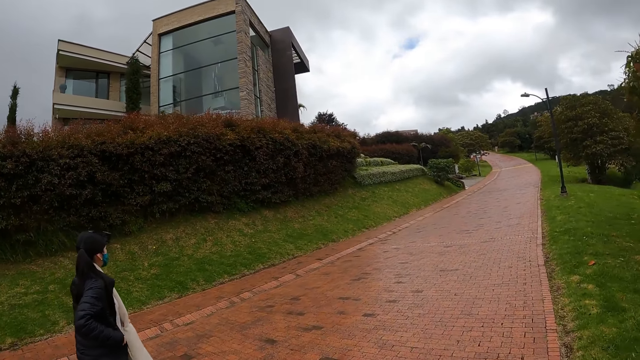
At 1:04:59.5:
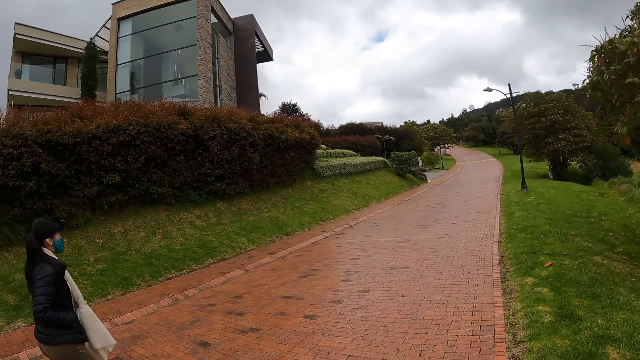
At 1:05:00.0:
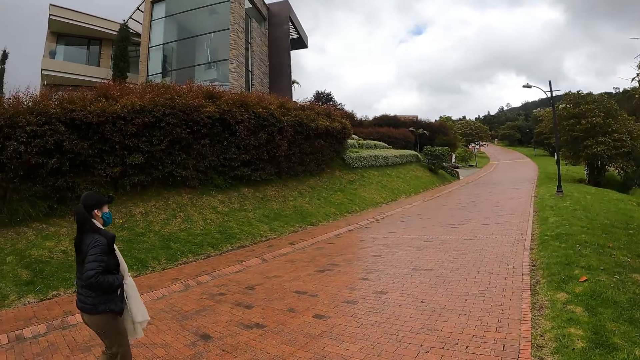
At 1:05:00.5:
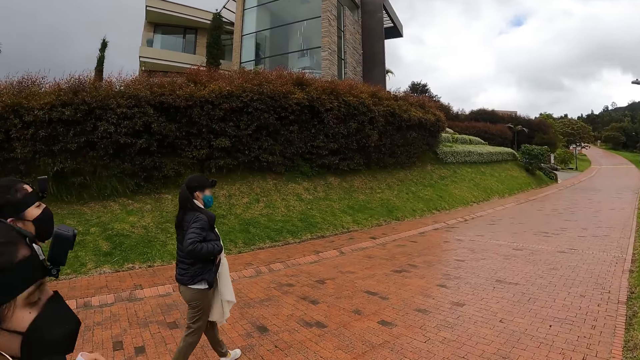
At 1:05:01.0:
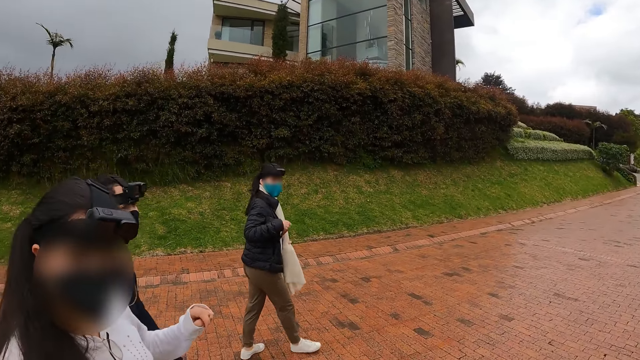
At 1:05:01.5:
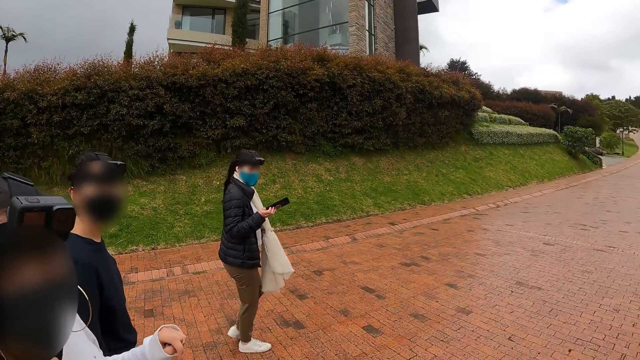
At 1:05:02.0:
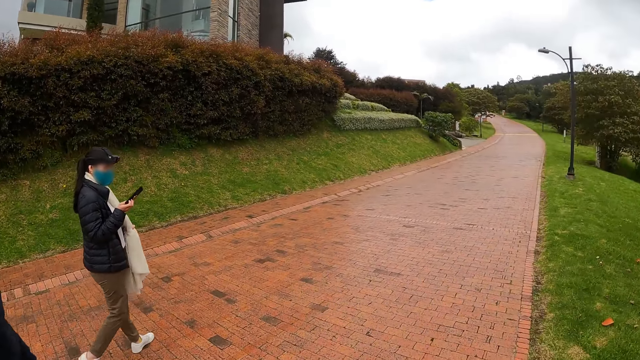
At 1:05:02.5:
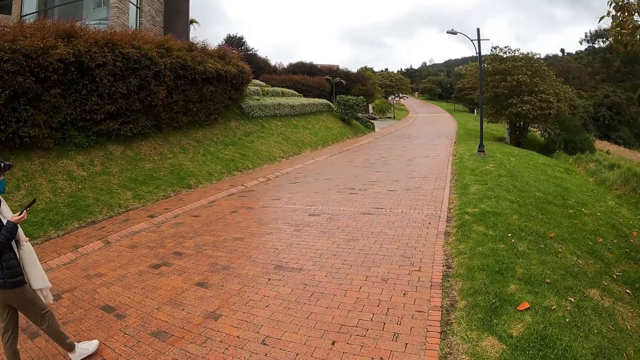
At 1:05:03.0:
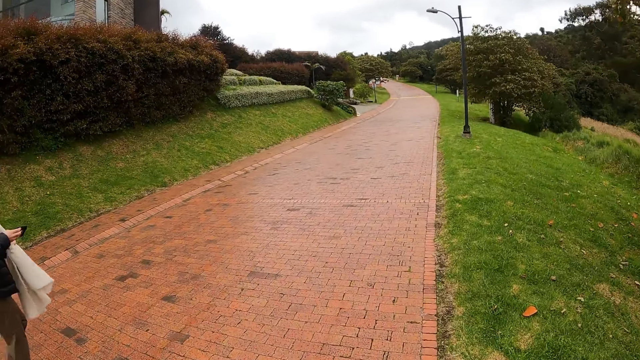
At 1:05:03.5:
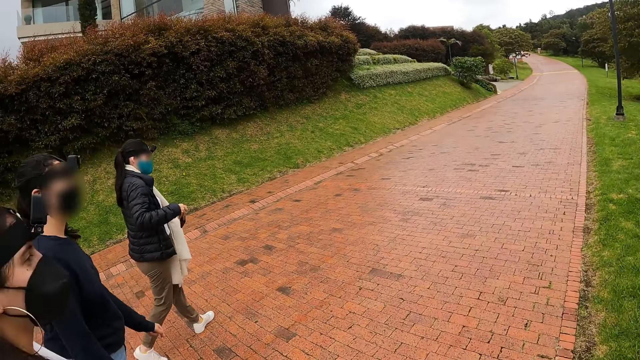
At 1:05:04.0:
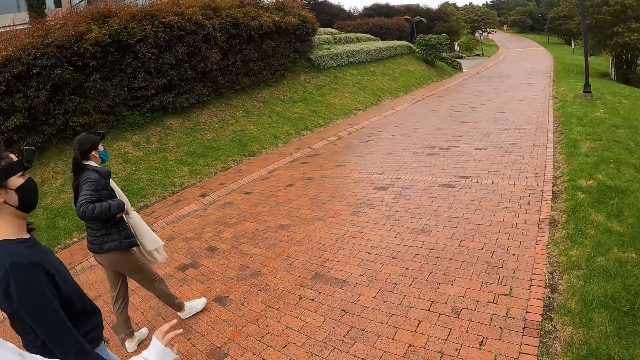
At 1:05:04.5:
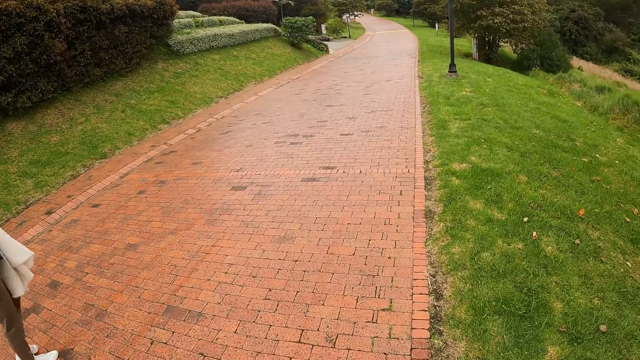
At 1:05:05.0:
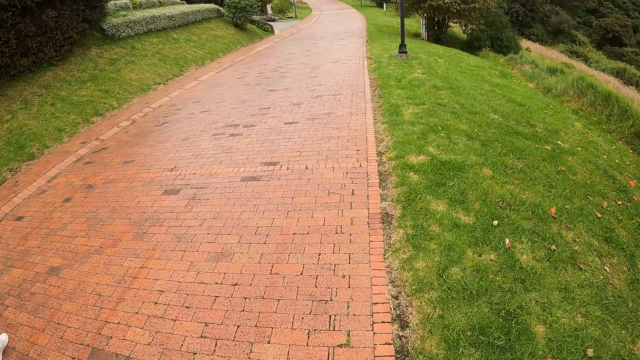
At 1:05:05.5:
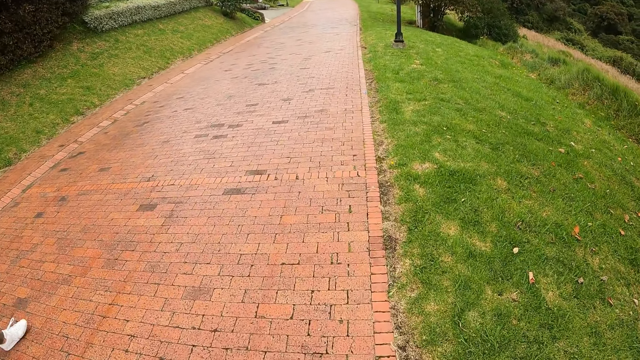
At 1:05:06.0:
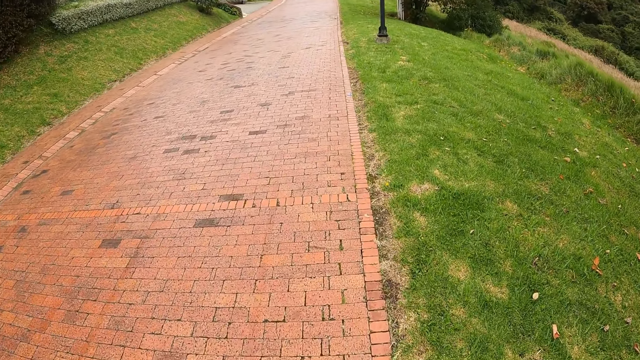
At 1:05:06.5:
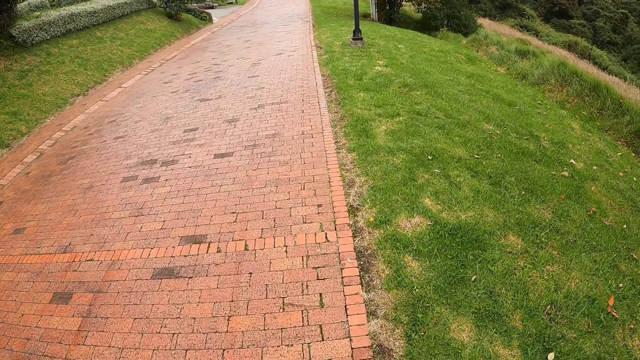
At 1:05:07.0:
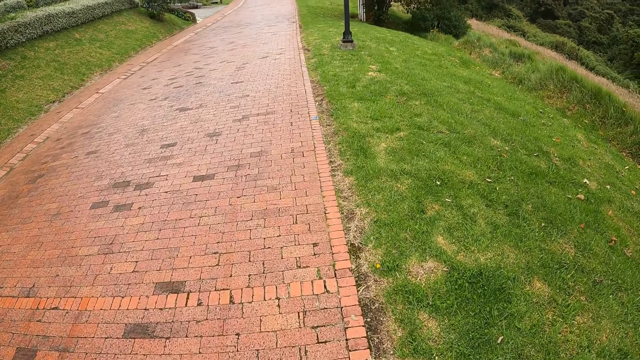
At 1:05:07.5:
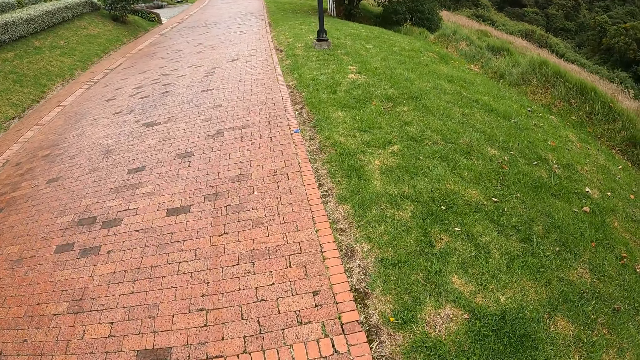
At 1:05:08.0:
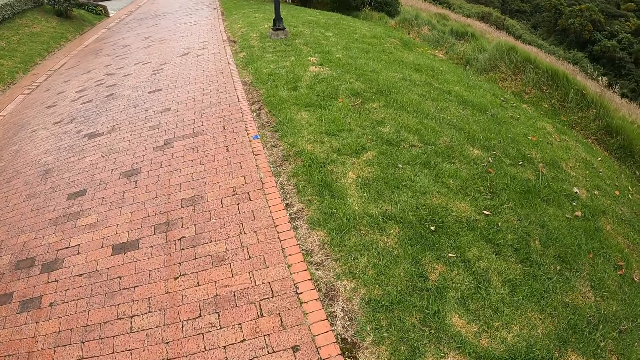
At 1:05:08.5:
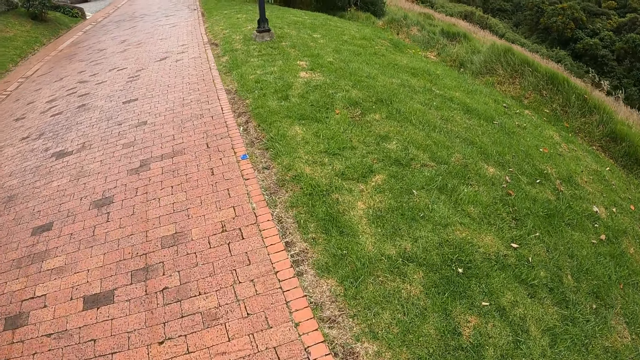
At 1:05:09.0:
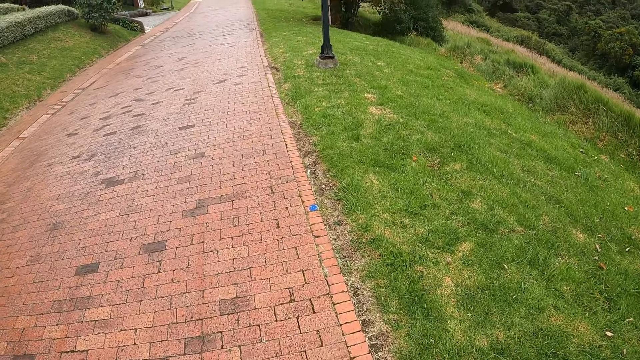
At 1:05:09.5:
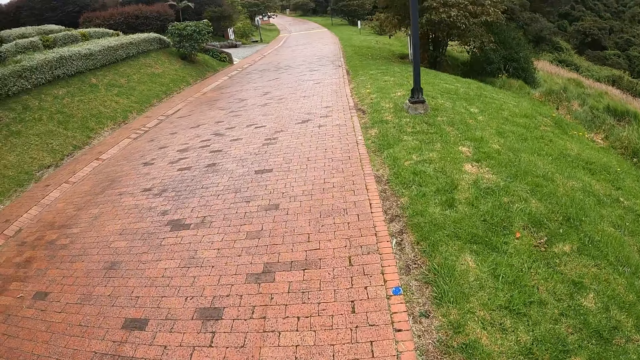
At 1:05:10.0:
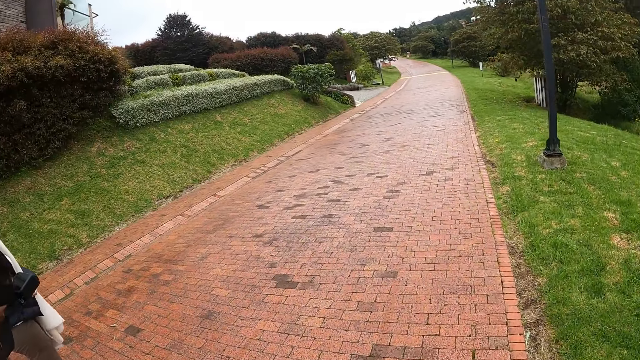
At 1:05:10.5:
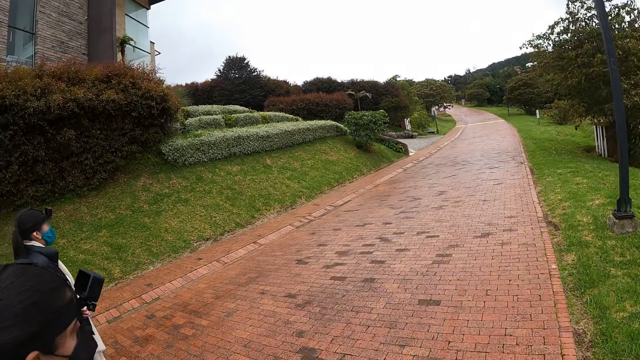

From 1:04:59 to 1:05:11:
A woman brings out a phone from her pocket with her right hand. The camera wearer converses with the woman. They walk along the pavement. The woman puts the phone in her pocket with her right hand. The woman does a hand movement. The camera wearer walks along the pavement.

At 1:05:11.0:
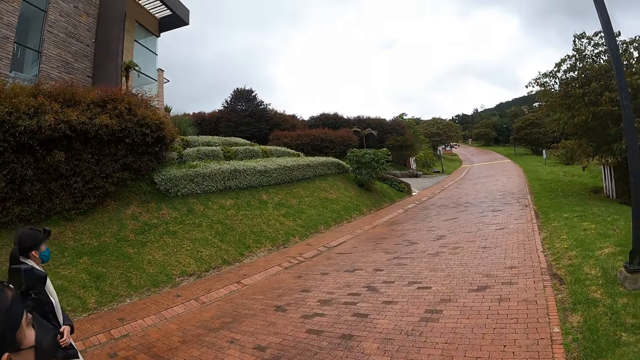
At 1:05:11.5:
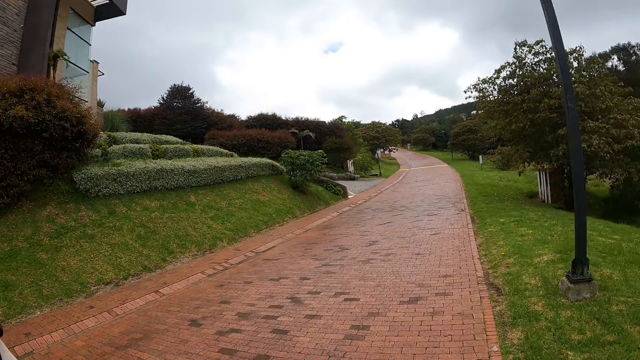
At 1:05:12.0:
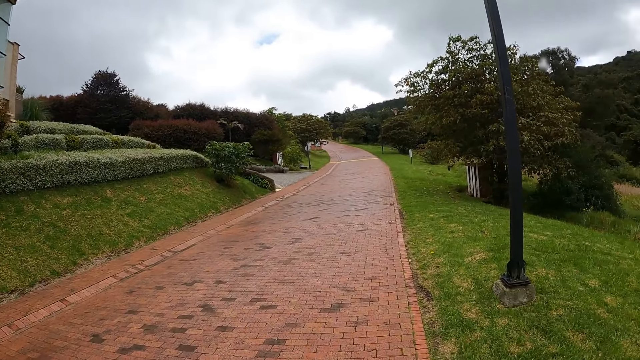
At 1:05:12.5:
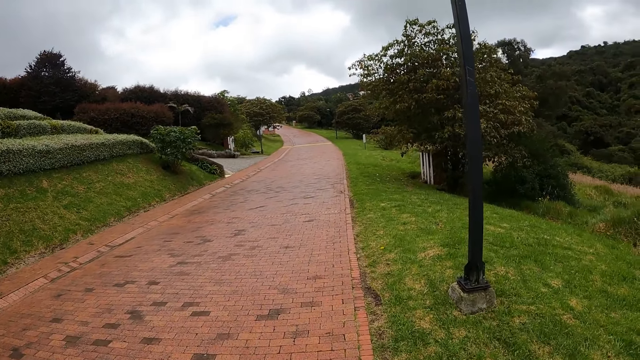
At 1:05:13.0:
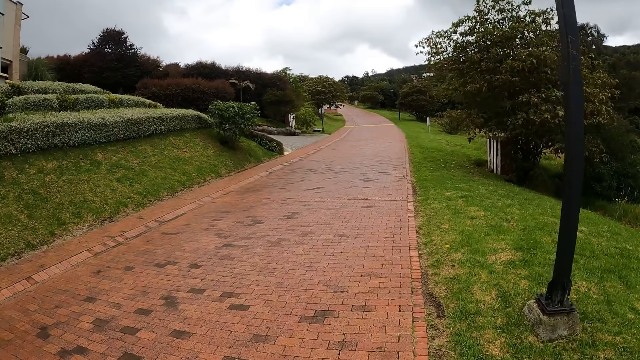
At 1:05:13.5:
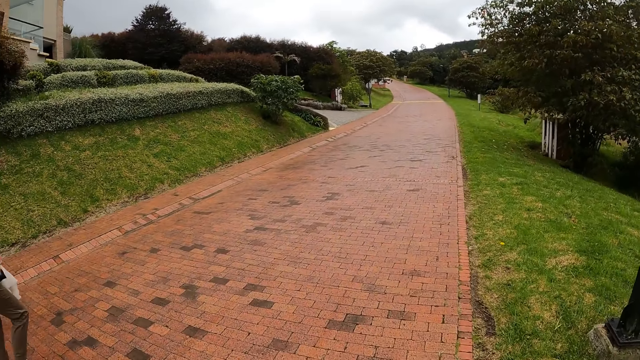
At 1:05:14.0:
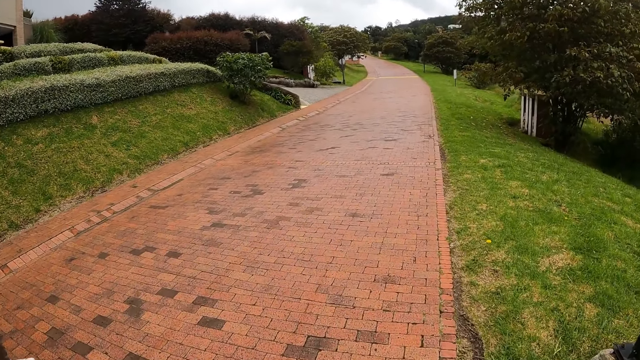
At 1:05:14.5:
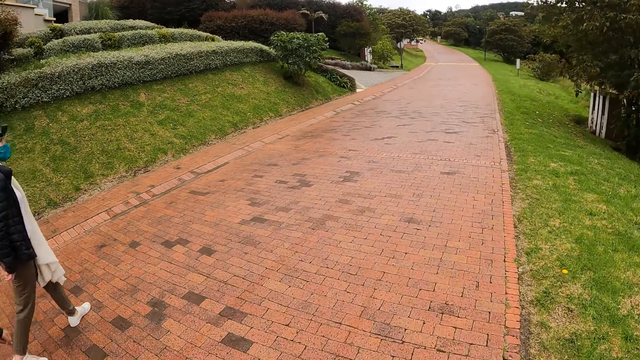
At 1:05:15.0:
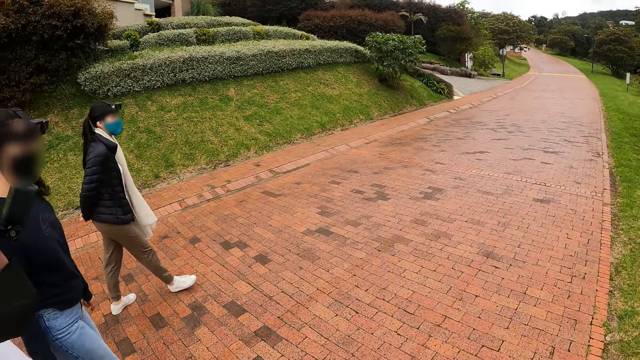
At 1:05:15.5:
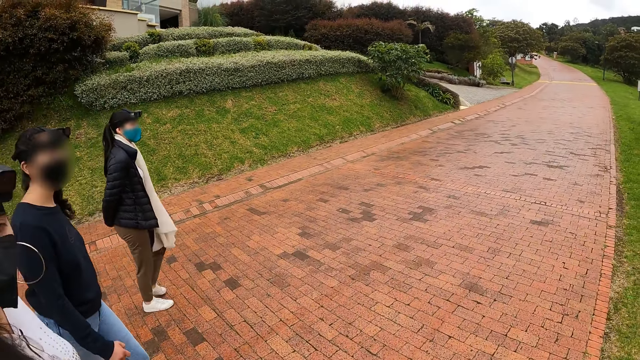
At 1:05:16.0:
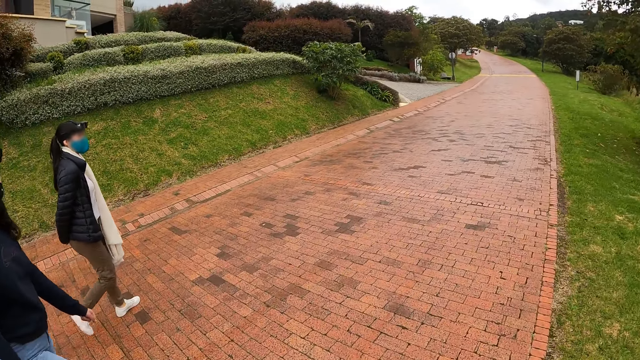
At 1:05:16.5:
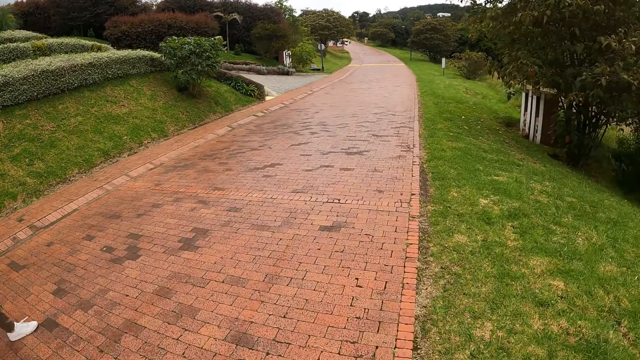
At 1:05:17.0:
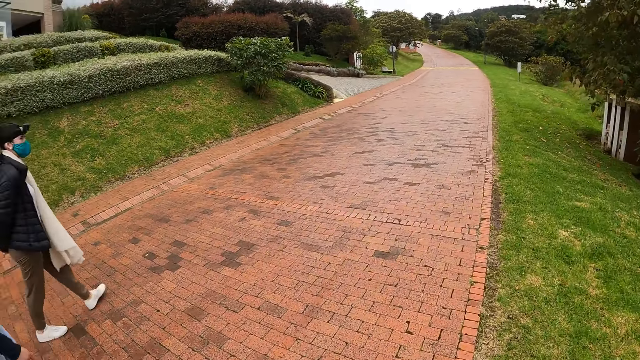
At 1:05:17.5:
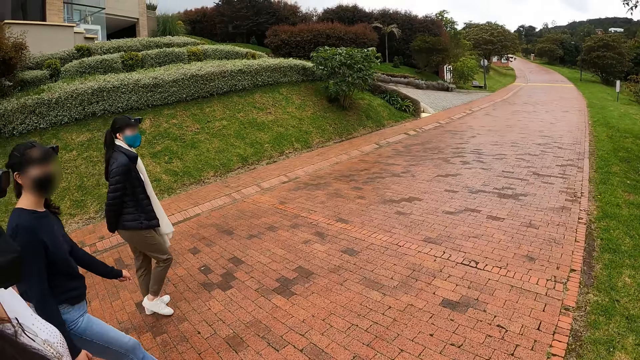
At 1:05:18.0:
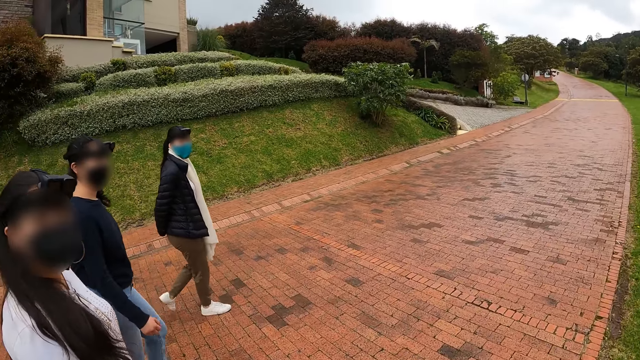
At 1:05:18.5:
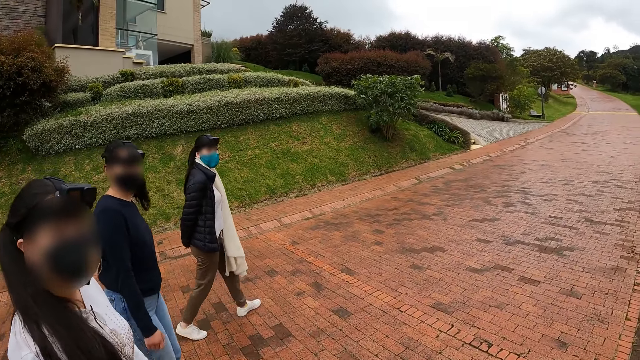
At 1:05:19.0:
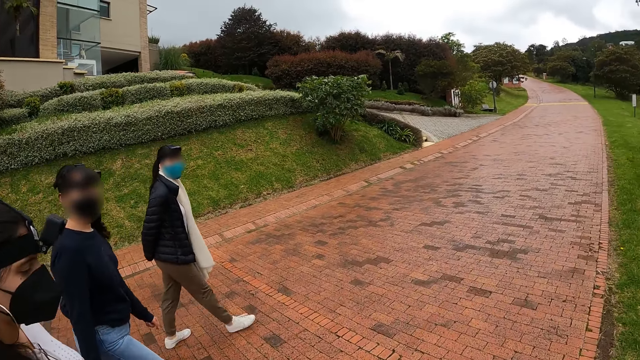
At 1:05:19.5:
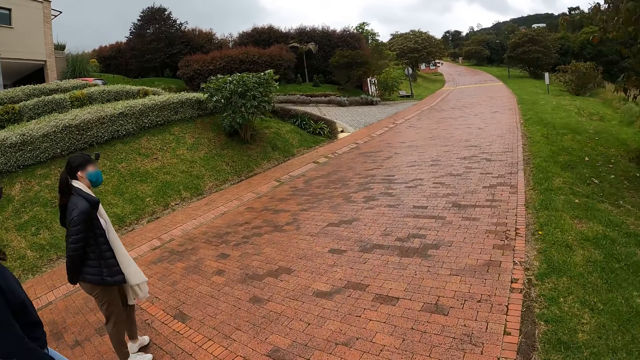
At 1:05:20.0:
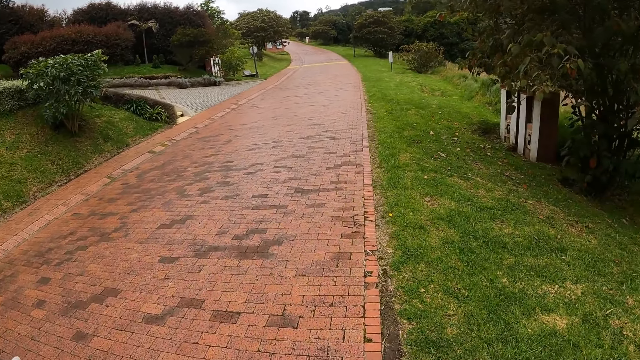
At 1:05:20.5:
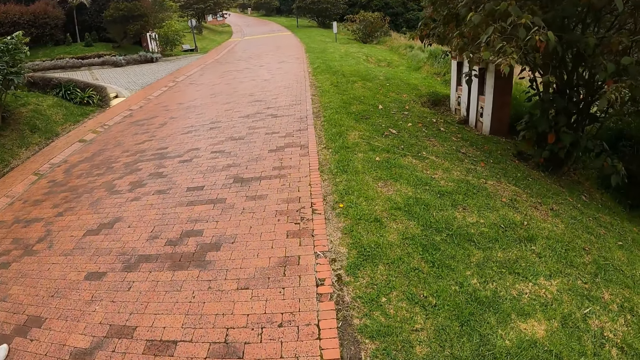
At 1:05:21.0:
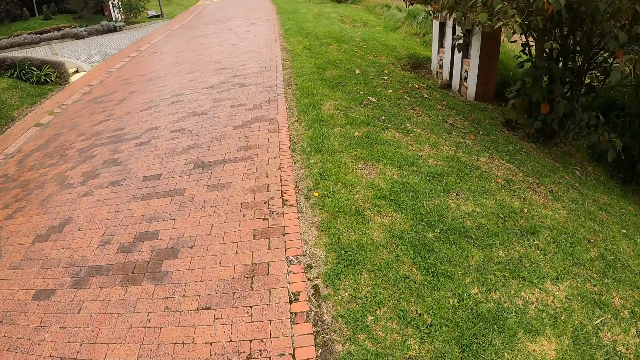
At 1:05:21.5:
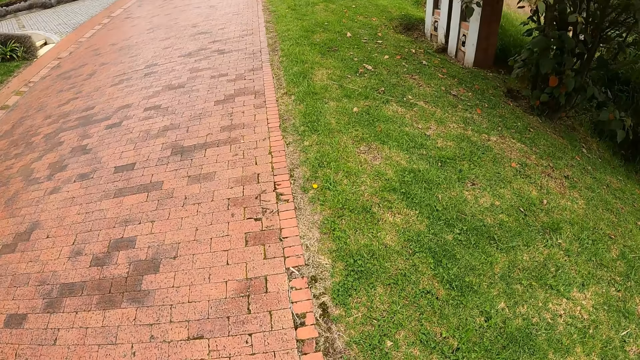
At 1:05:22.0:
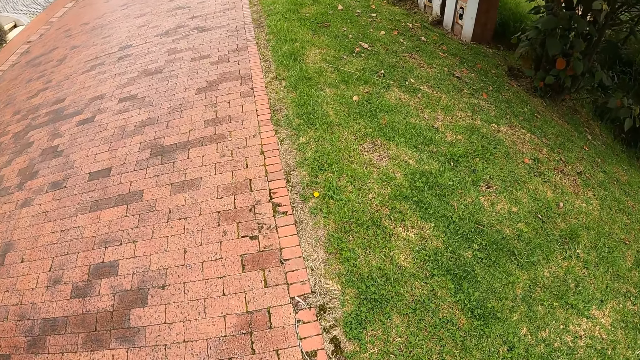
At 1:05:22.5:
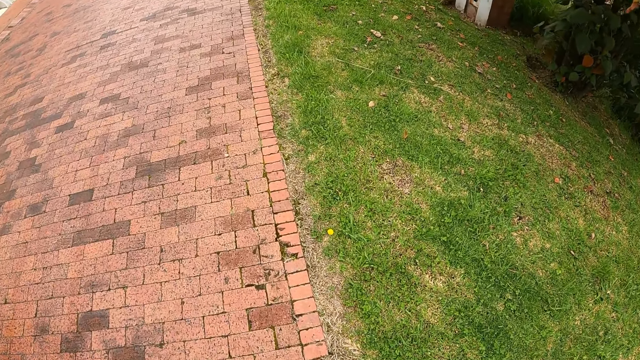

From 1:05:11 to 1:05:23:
A female converses with the camera wearer. The camera wearer walks along the pavement.
